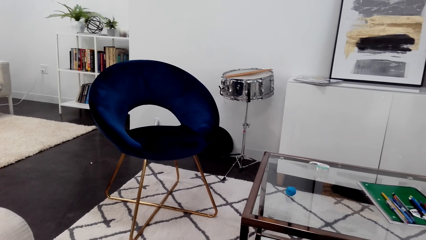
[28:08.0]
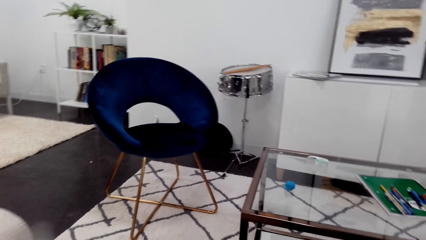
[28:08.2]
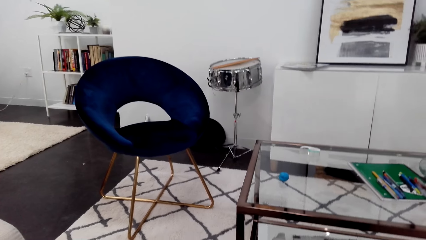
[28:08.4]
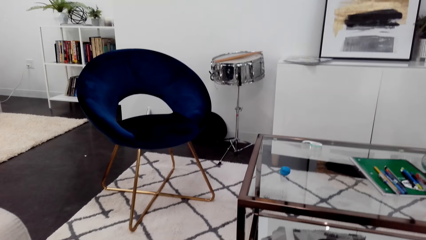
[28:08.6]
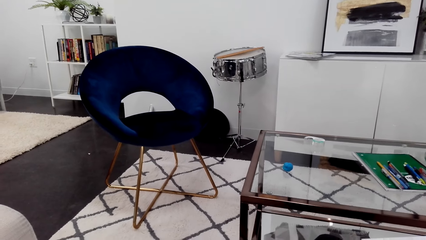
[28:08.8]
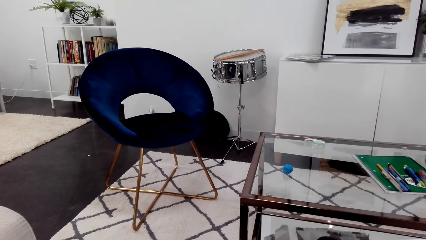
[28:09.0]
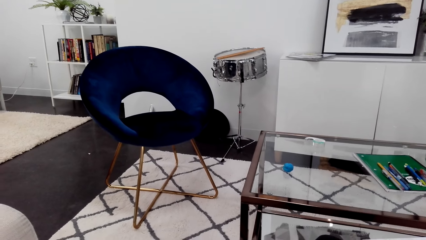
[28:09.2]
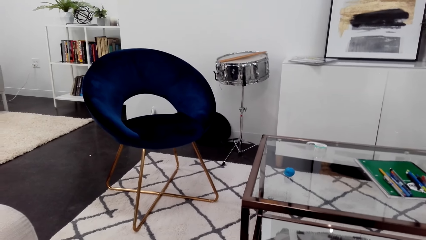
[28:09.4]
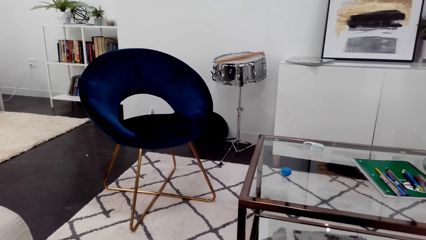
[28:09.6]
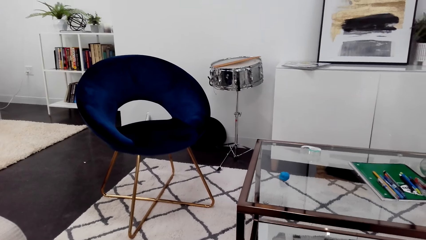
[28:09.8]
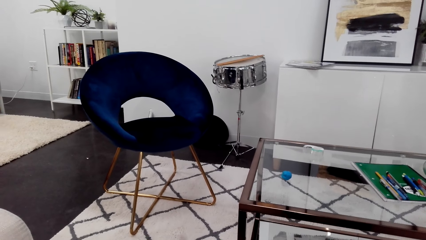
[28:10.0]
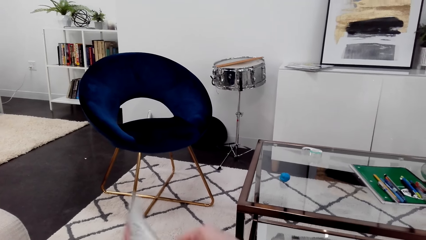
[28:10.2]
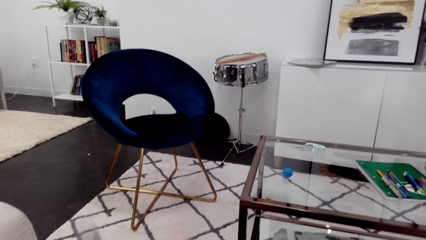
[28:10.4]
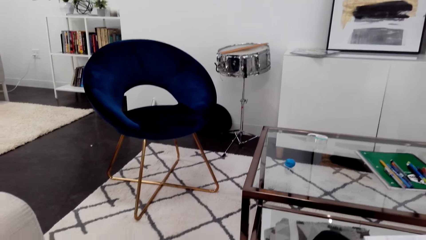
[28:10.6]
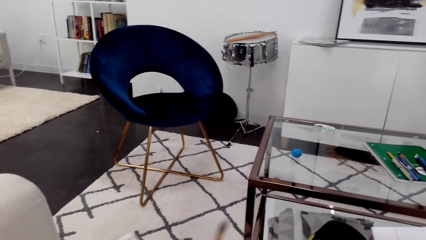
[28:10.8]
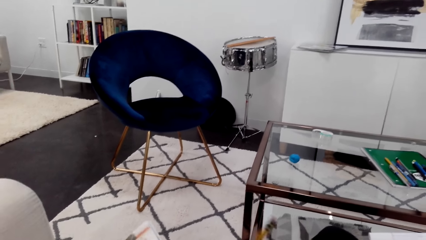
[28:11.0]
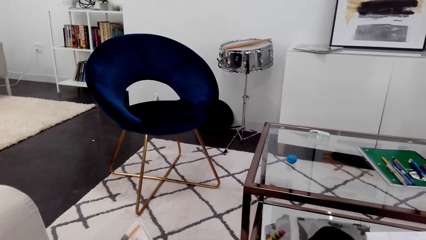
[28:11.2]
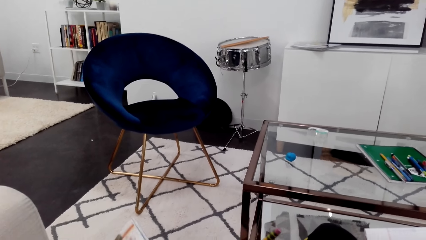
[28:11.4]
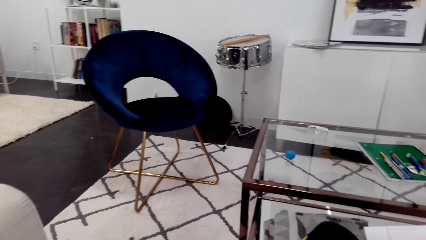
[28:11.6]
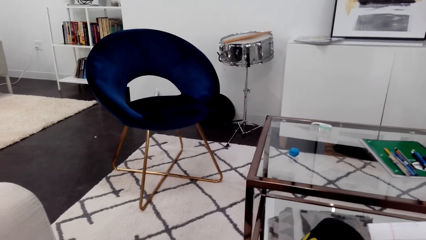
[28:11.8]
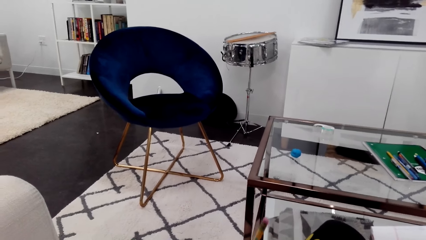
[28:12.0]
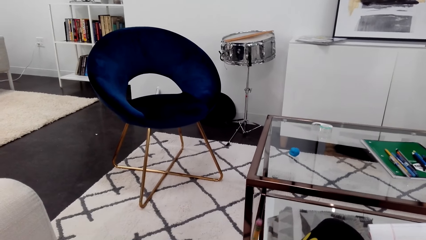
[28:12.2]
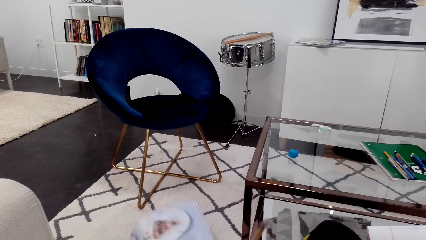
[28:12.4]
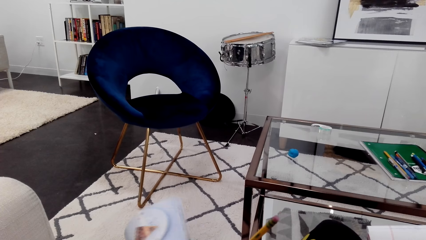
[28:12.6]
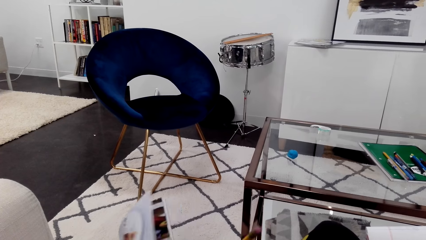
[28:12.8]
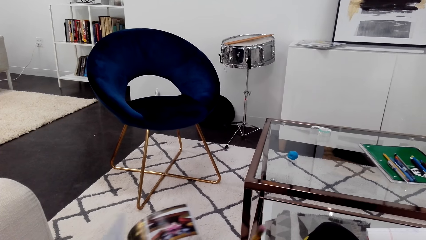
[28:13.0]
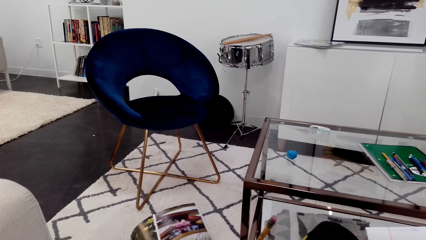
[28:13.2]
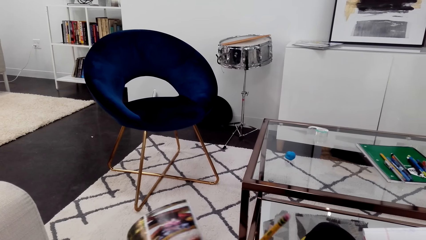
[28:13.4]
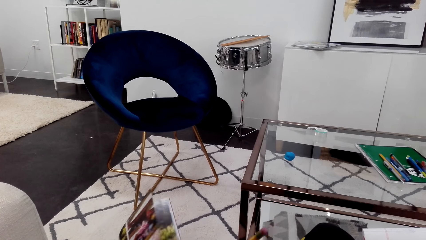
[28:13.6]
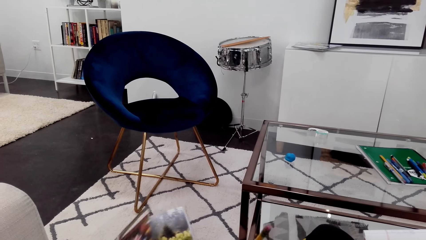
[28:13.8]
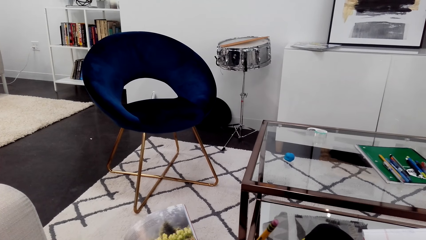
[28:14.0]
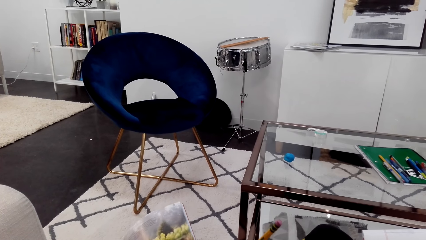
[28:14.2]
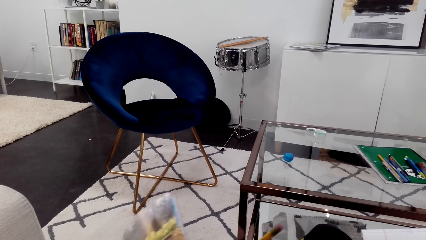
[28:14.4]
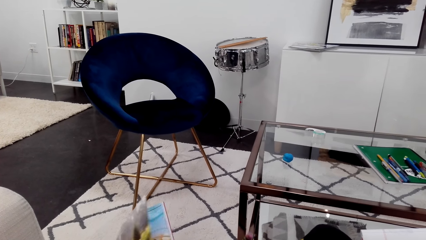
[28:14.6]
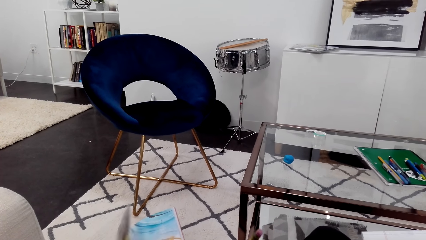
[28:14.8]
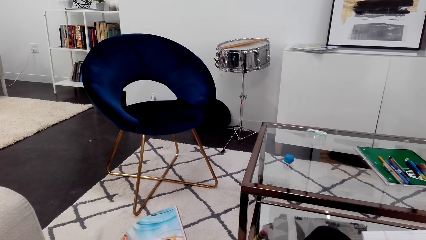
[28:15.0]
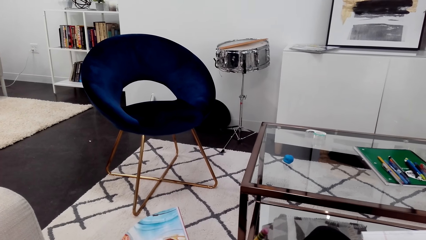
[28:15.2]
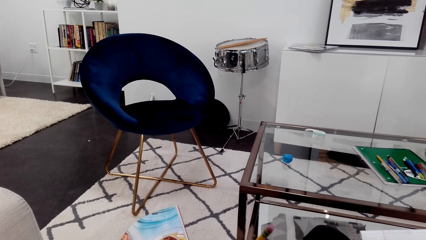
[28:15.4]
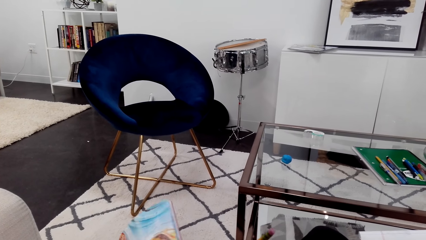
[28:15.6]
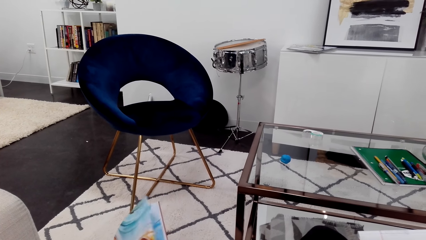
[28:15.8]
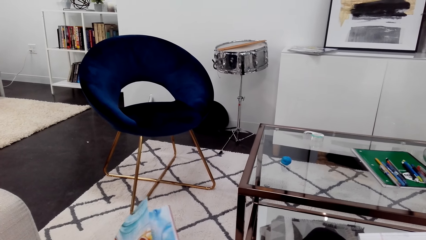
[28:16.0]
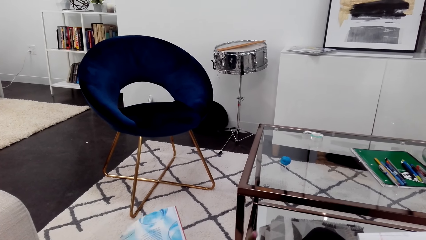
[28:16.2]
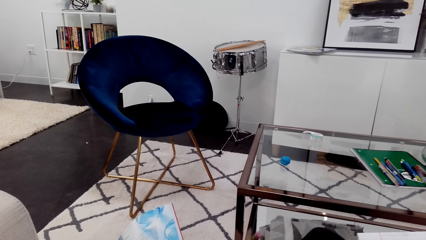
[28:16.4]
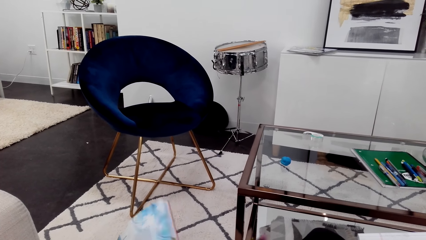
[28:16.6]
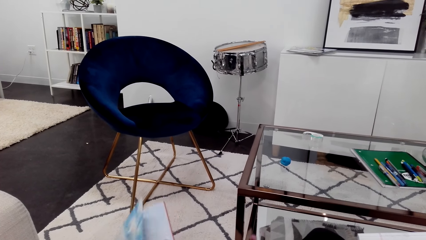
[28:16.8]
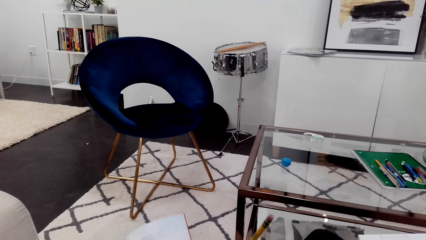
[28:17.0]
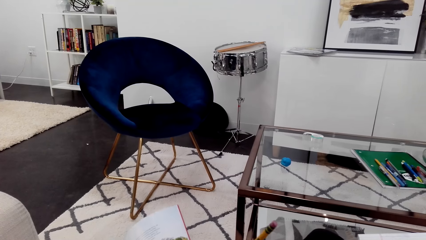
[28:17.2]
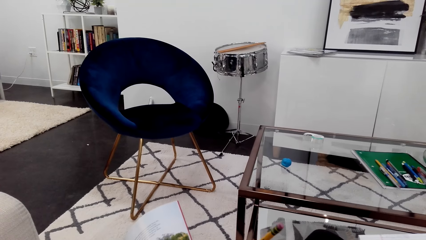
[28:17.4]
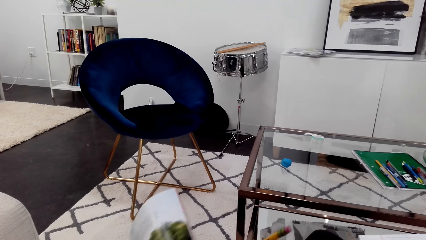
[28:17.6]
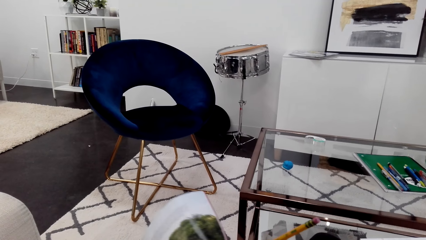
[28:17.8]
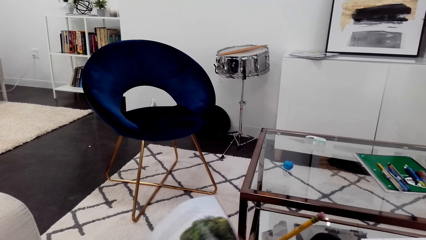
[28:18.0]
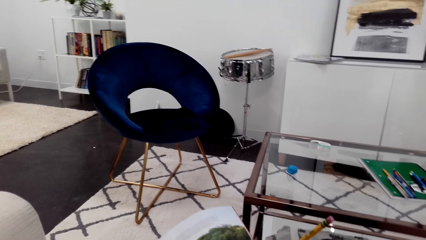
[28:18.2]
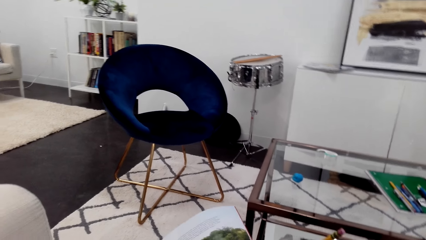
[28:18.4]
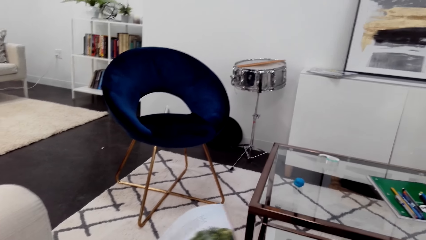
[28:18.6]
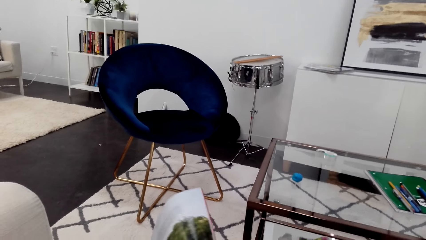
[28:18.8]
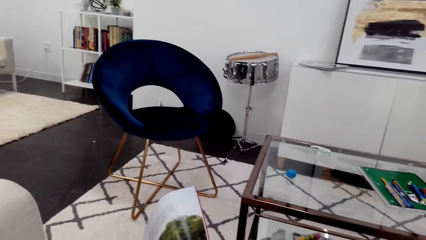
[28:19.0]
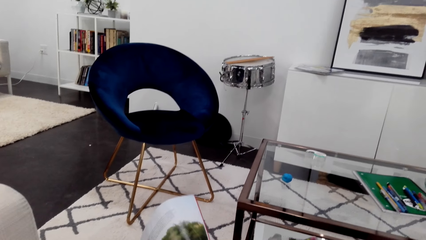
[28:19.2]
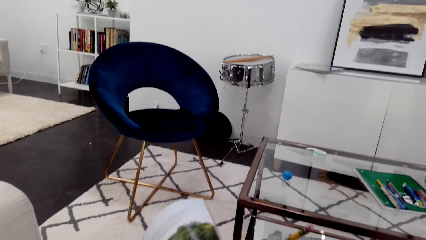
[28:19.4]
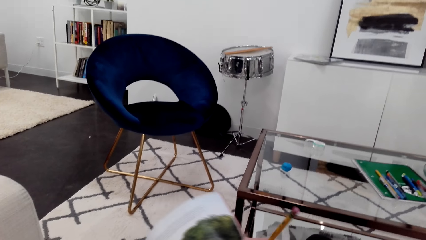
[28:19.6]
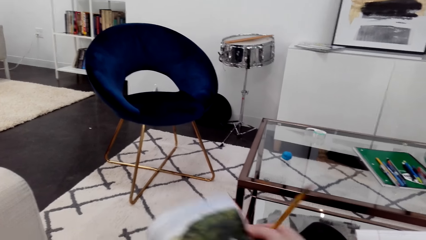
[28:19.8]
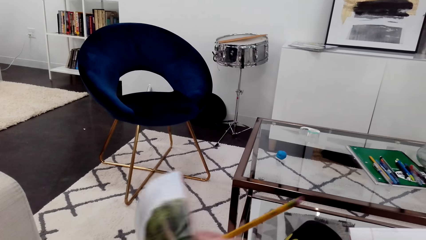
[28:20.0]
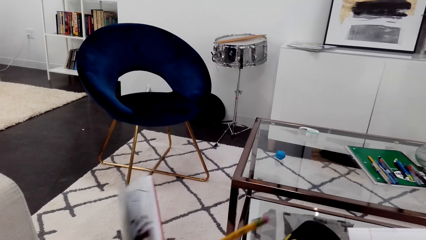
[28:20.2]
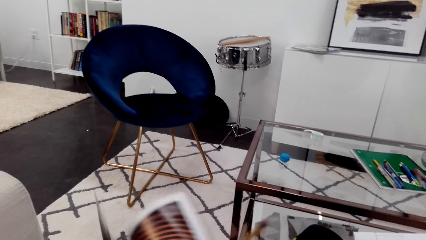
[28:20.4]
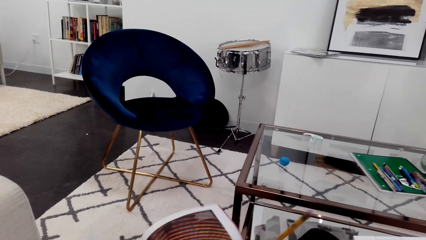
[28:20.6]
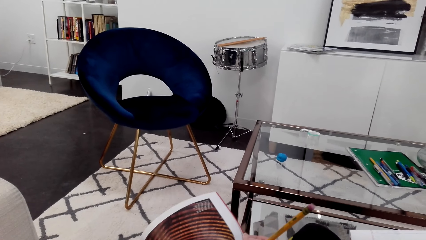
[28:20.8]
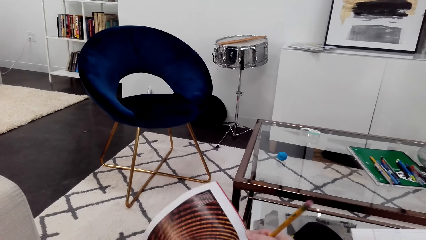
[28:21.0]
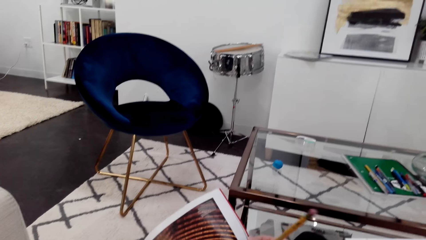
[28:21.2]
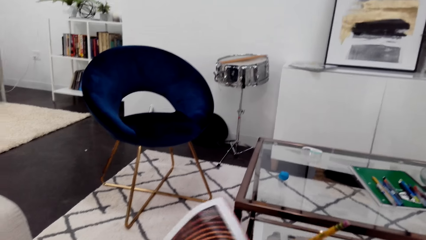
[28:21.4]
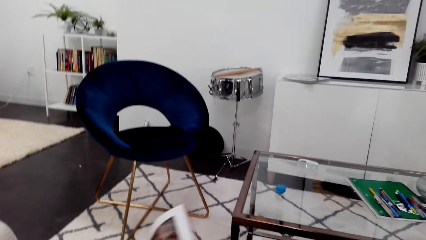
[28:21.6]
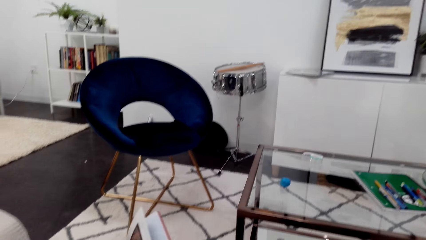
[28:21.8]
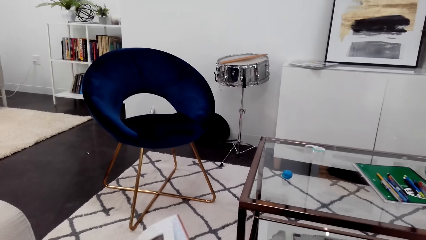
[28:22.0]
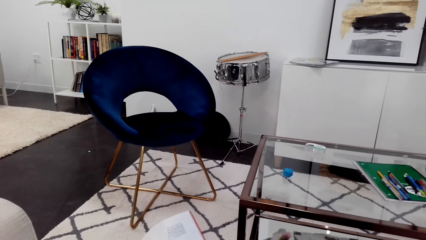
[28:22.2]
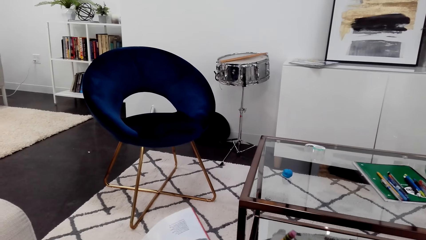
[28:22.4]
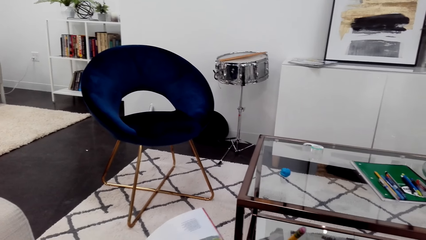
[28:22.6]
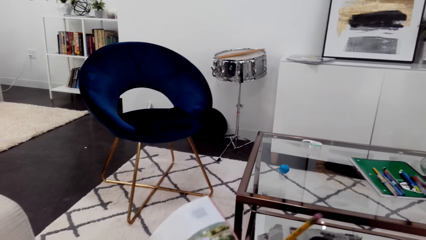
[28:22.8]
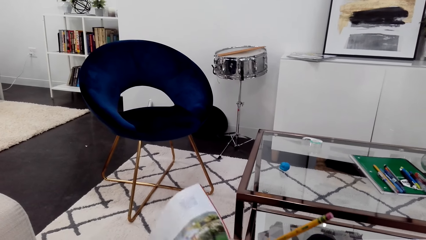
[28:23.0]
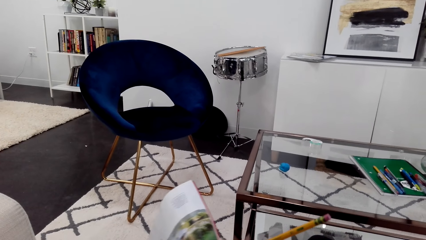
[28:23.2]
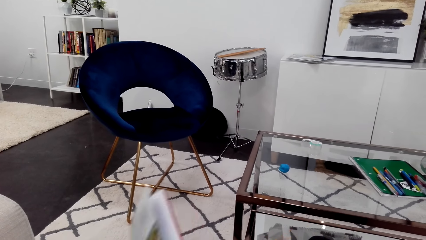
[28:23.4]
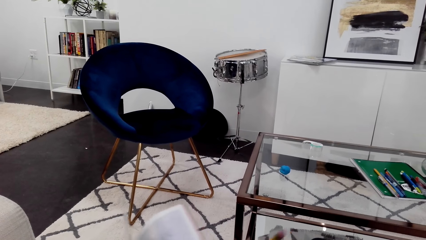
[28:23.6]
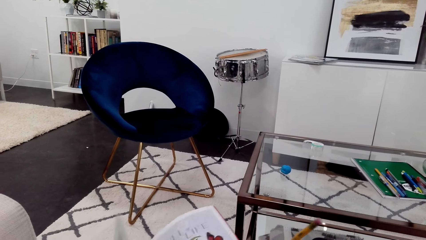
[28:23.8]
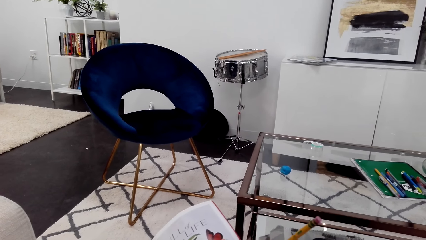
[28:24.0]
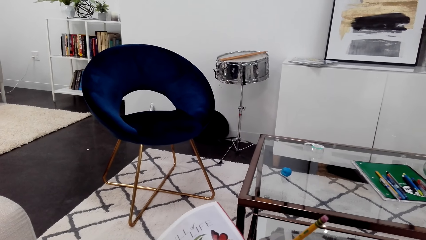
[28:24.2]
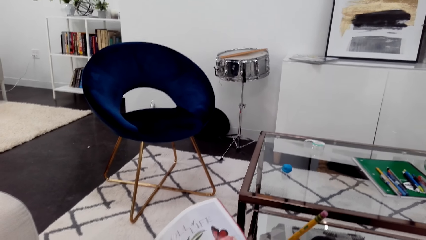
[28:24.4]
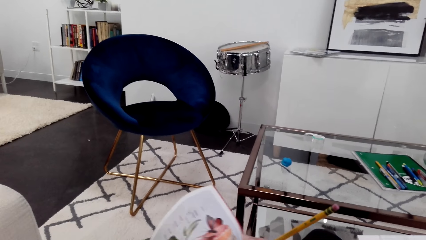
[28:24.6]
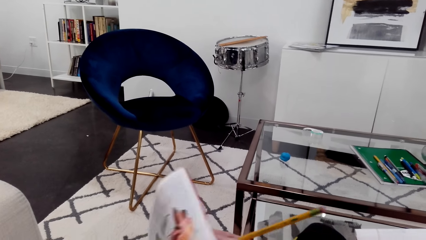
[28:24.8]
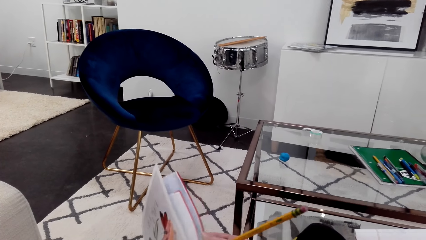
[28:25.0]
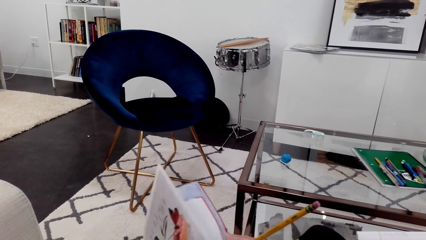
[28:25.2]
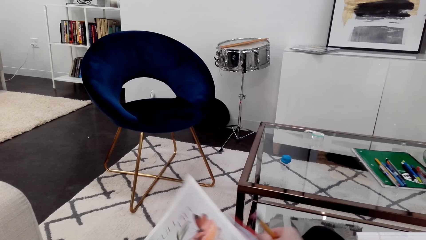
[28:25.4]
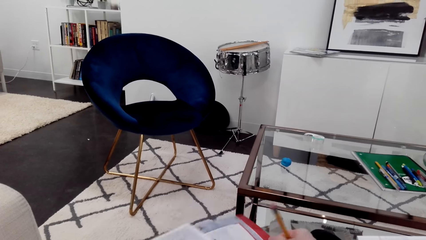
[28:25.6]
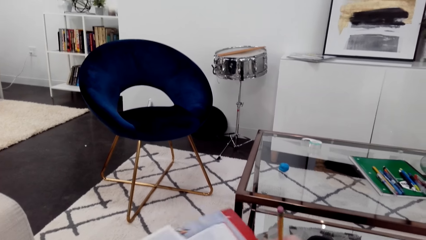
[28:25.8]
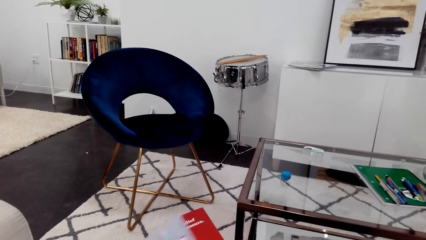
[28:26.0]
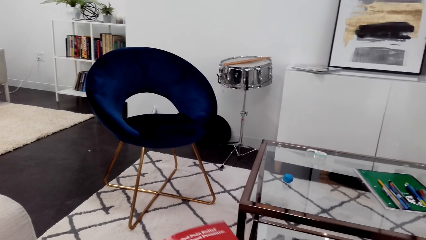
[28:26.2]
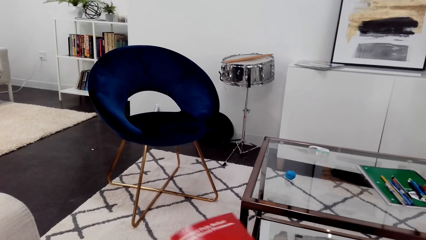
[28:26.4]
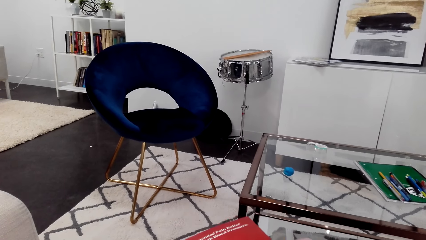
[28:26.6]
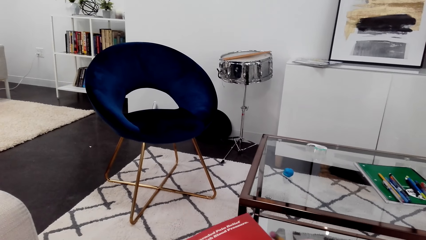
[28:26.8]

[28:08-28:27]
The camera wearer peruses the magazine. They talk to someone through the phone.
